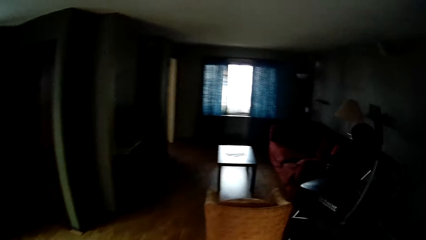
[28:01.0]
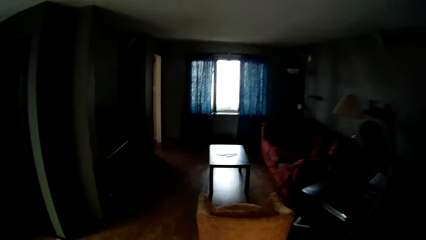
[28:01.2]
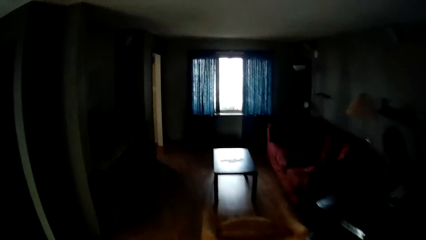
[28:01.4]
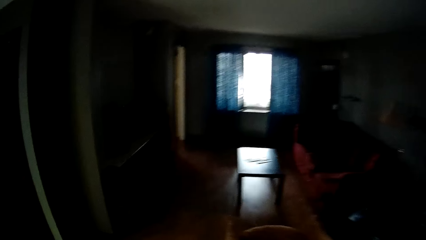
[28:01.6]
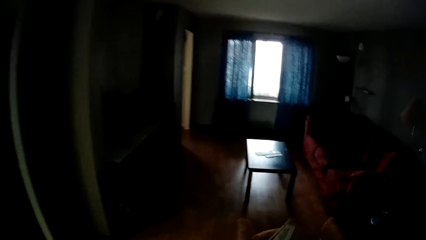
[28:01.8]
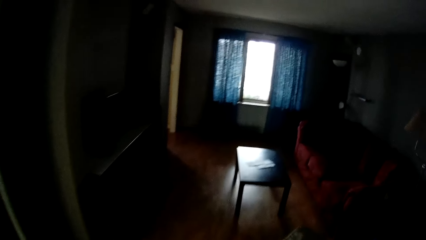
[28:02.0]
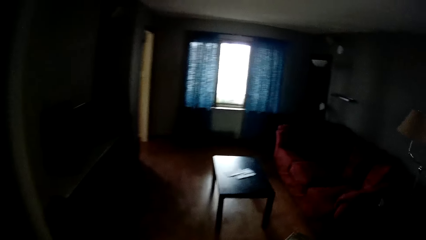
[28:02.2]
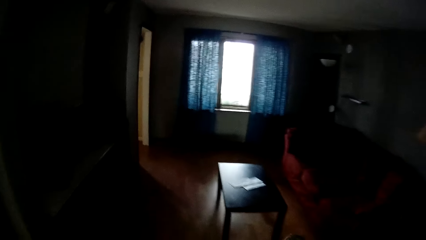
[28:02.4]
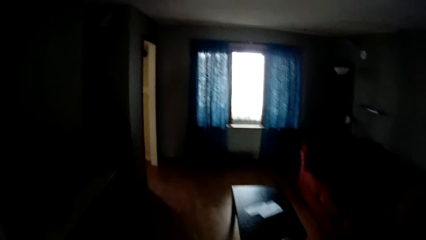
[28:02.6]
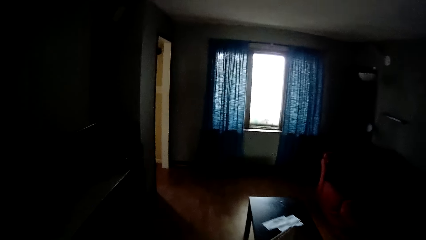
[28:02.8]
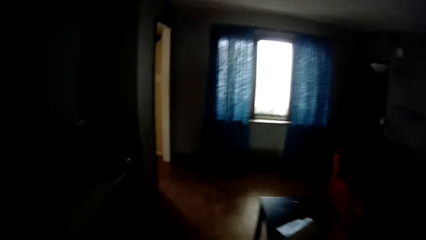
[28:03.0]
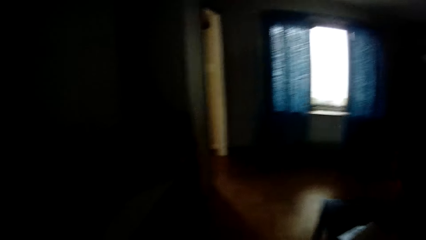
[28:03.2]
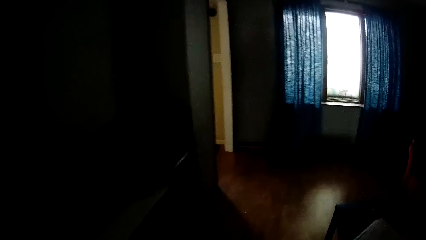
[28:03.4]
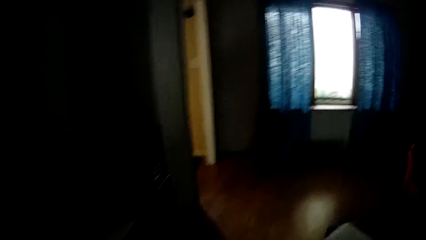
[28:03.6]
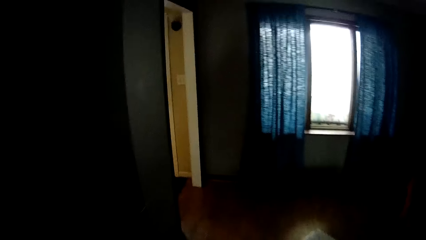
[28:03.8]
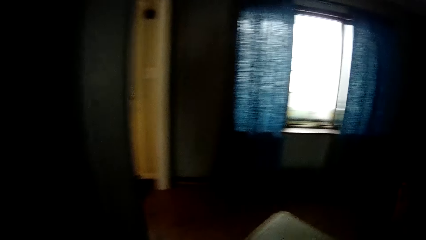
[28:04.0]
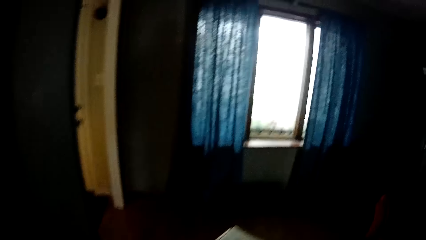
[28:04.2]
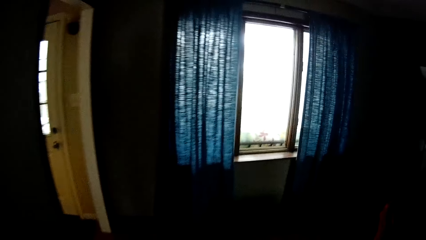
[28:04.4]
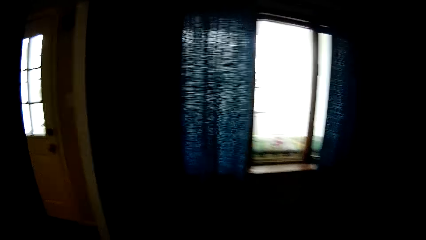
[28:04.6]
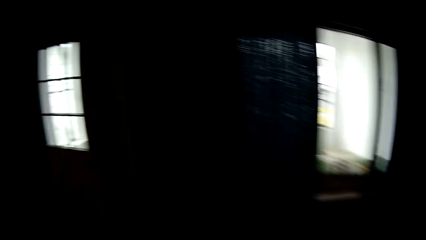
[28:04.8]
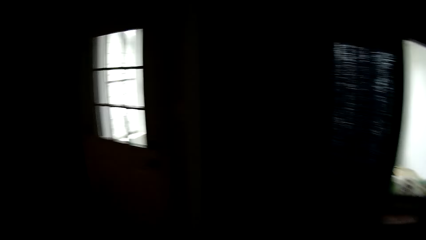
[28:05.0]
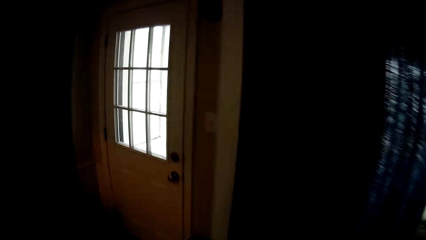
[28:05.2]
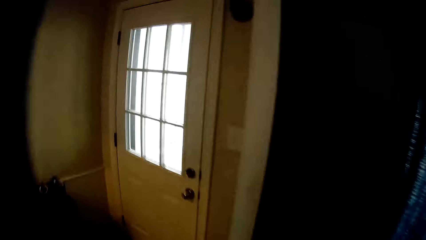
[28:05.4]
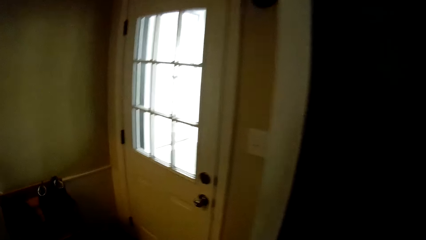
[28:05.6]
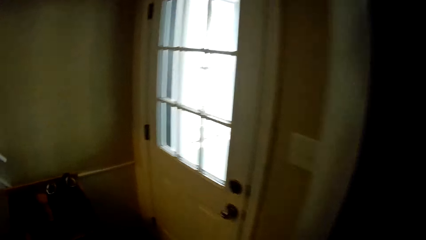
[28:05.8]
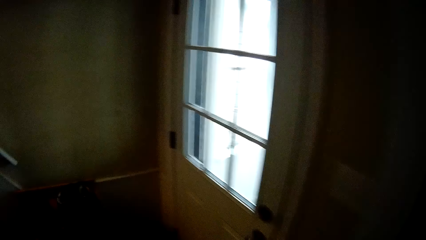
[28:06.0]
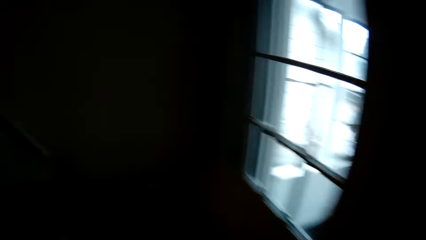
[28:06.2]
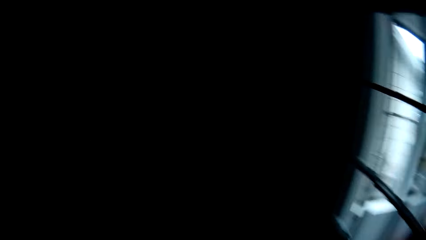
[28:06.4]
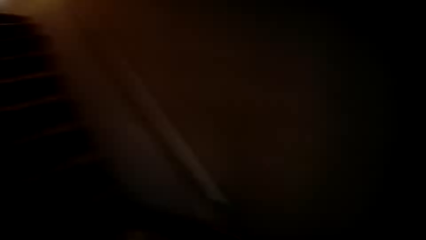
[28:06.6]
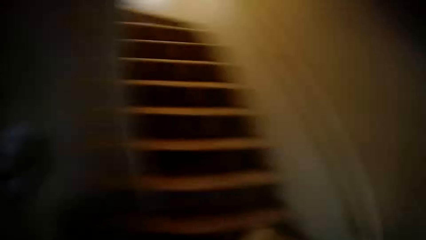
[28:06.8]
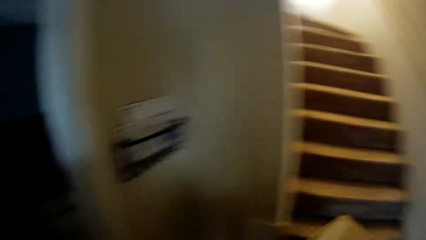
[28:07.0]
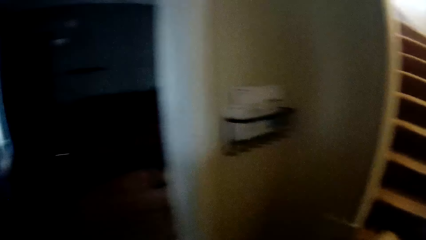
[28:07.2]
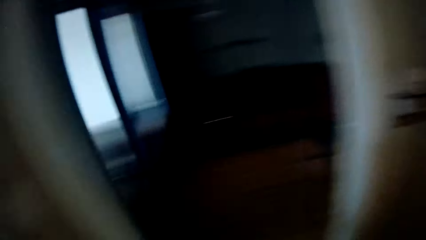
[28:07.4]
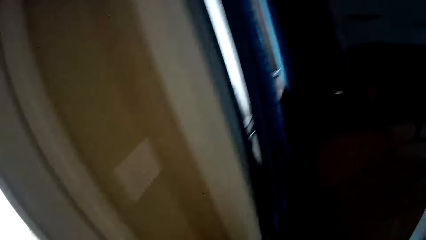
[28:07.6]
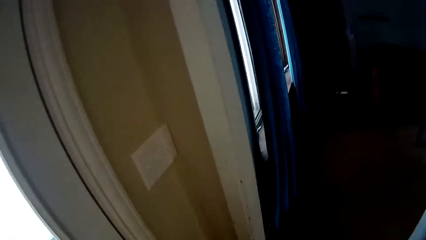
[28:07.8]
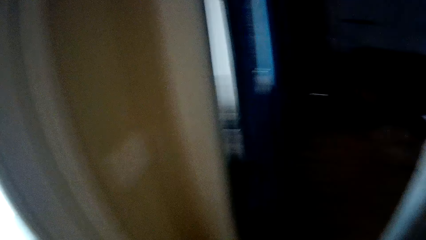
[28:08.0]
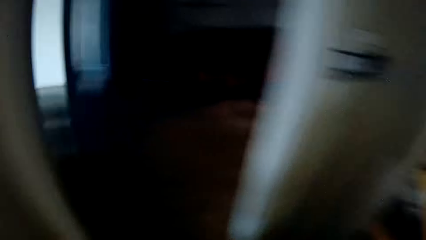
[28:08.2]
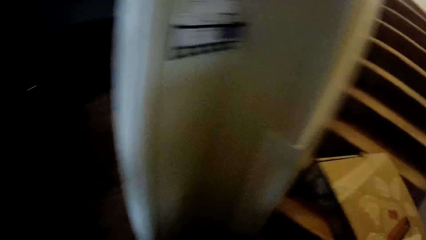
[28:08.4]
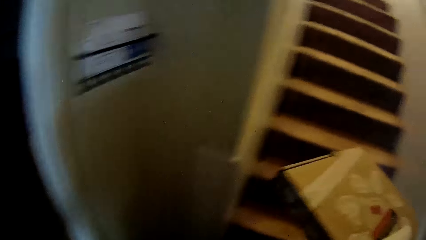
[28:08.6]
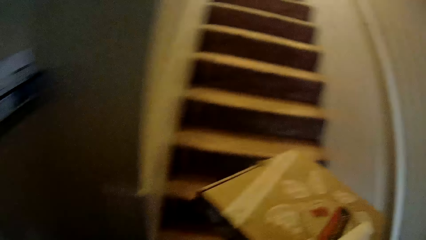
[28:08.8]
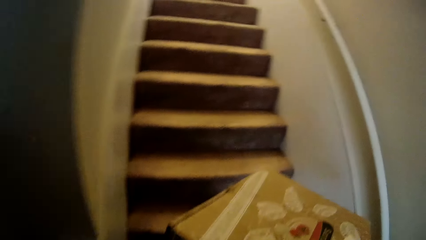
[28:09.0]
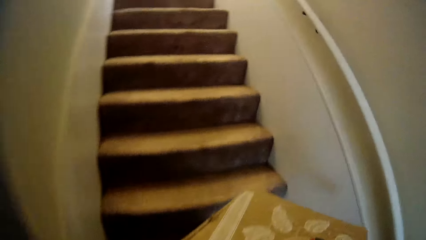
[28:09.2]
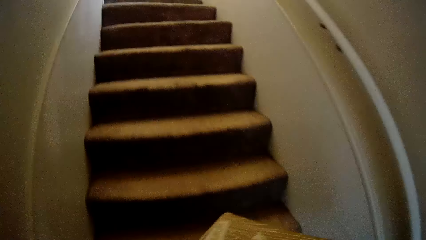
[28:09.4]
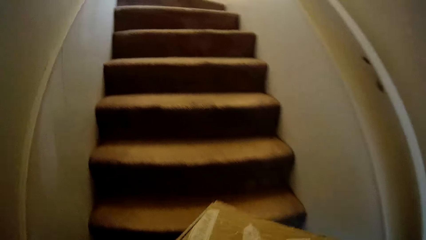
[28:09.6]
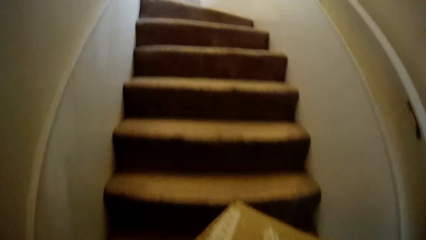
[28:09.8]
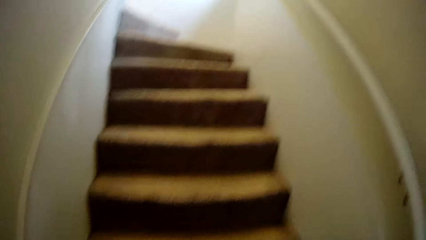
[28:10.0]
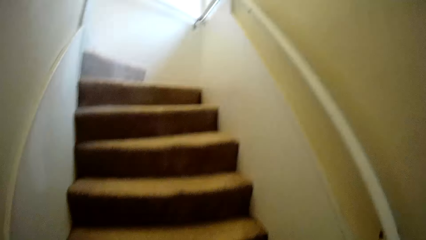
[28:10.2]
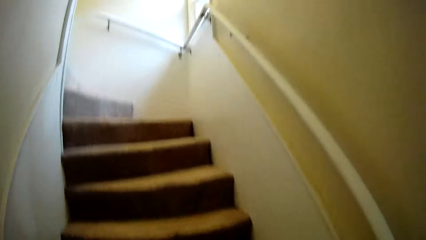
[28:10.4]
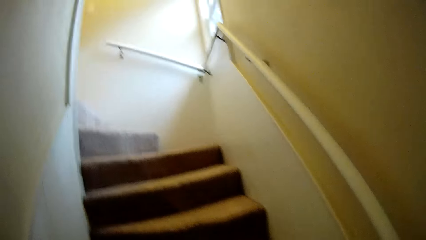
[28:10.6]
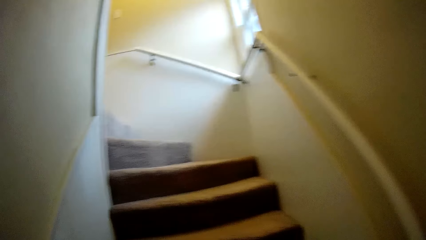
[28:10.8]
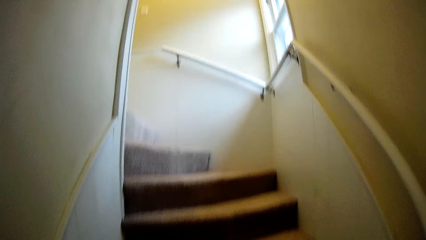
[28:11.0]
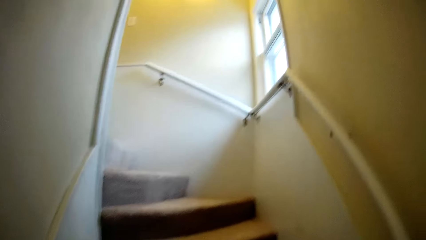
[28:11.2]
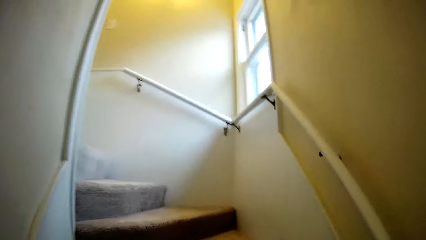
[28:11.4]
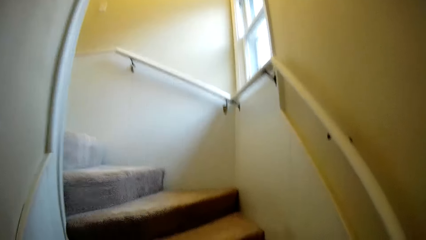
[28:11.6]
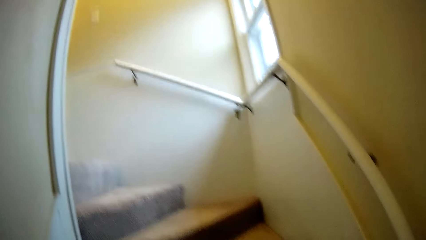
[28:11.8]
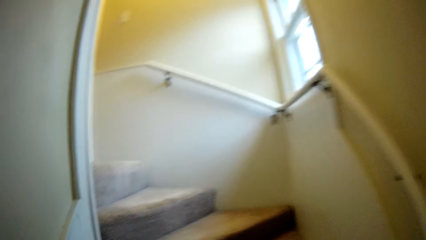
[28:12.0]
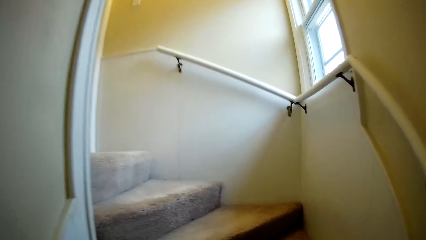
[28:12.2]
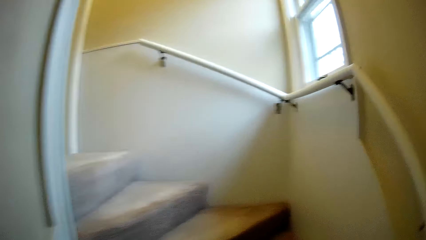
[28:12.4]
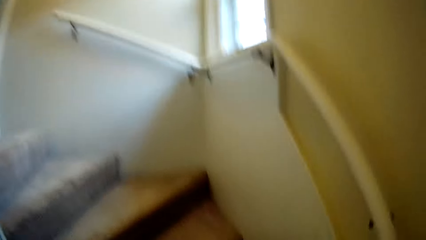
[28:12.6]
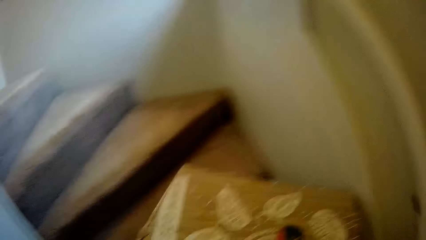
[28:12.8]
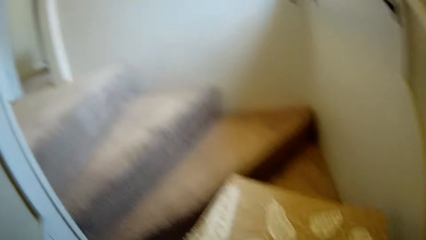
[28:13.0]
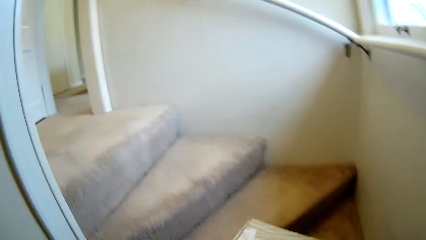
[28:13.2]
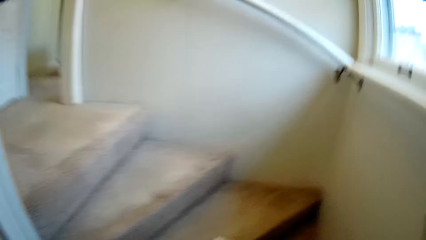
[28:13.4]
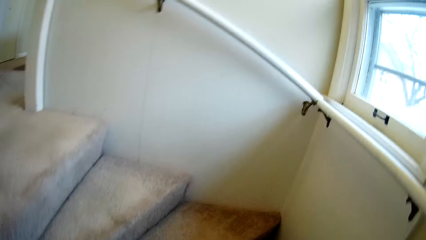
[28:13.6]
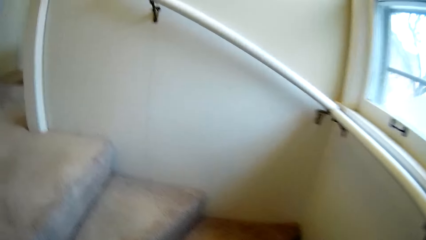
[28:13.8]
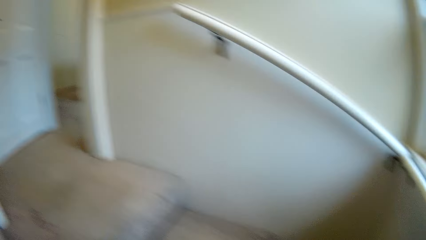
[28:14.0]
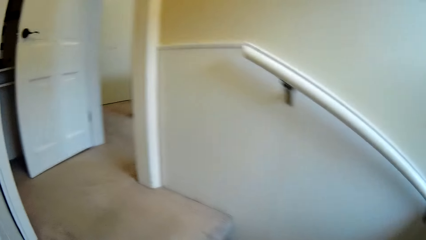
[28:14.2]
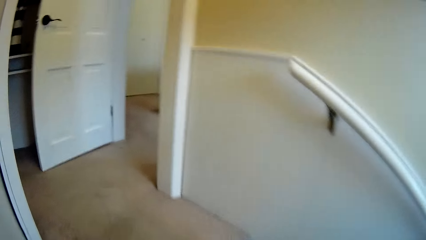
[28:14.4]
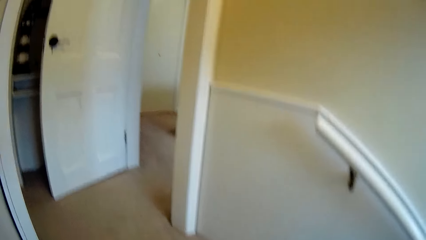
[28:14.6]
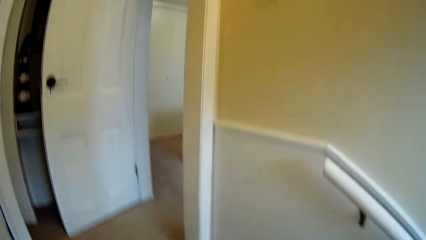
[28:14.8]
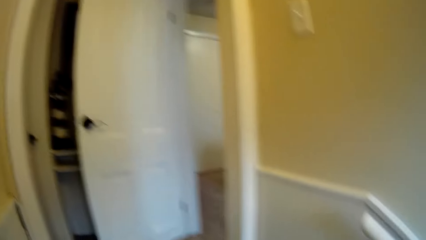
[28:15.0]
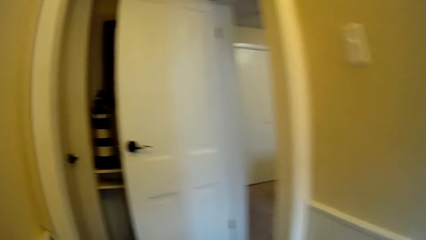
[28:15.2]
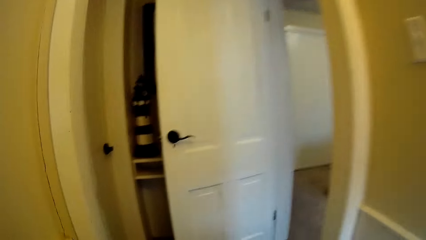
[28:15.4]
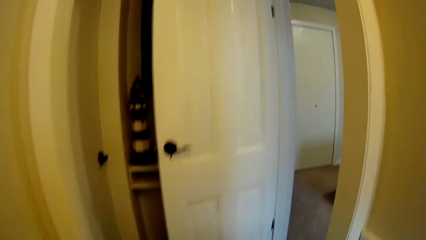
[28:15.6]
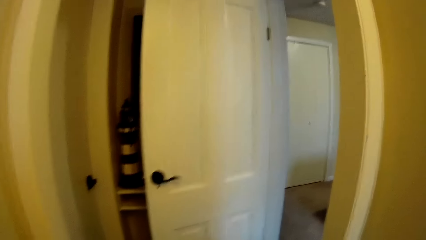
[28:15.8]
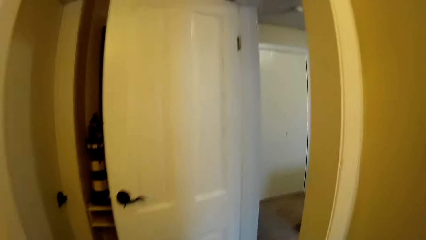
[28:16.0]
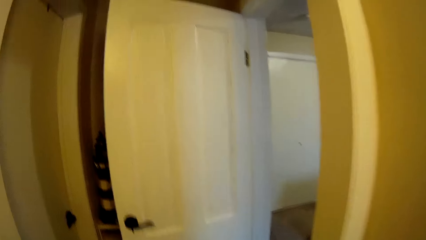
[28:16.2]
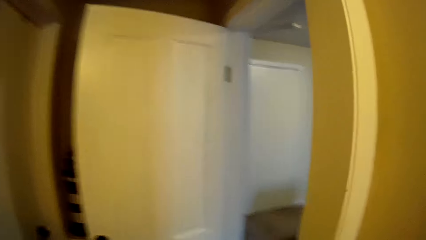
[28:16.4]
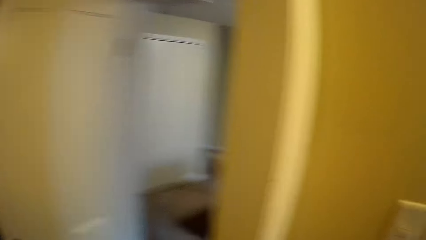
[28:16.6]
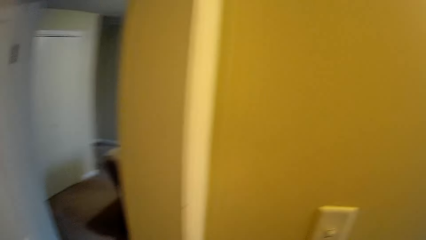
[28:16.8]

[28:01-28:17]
The camera wearer goes up the stairs.
